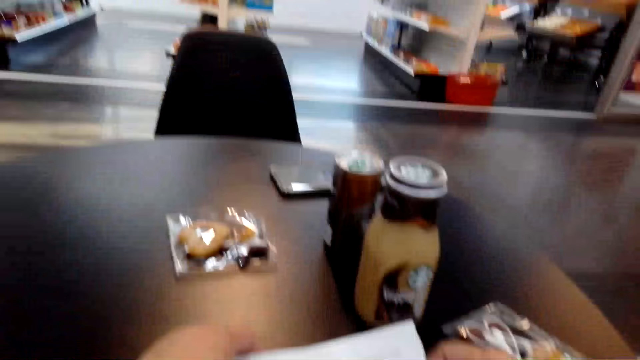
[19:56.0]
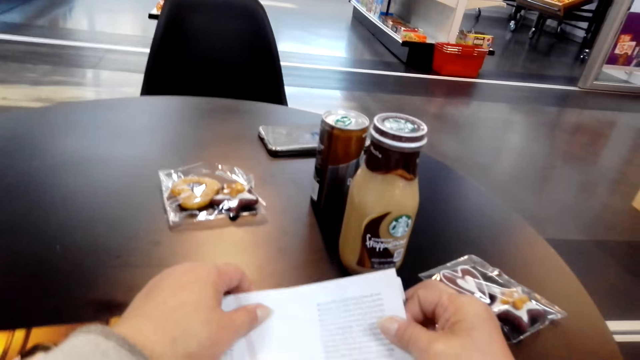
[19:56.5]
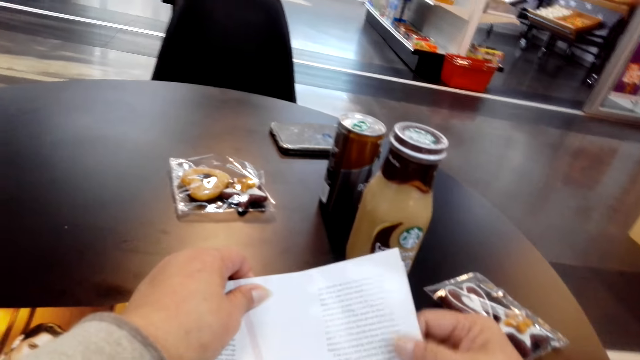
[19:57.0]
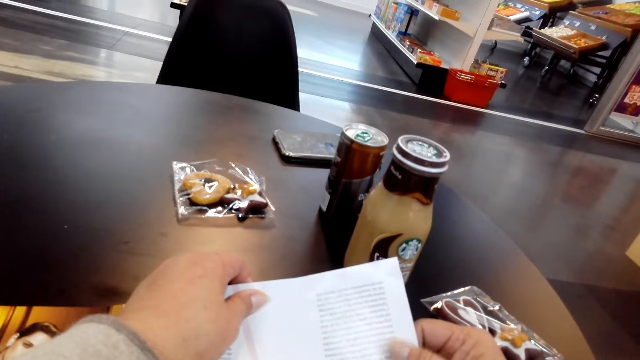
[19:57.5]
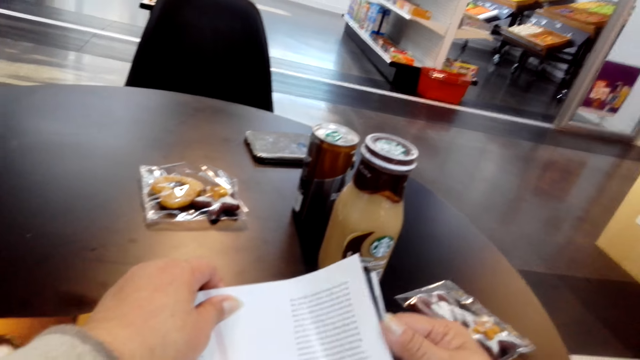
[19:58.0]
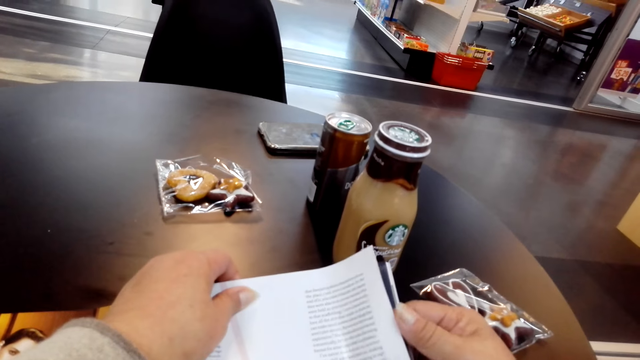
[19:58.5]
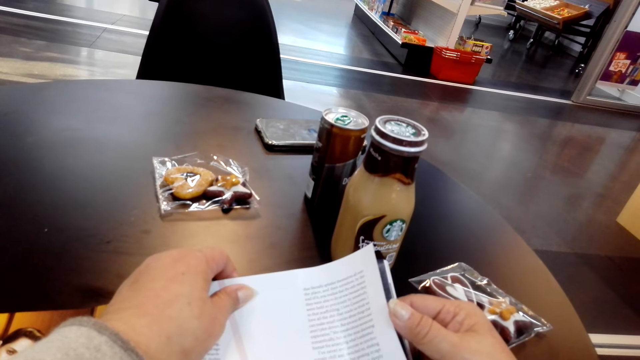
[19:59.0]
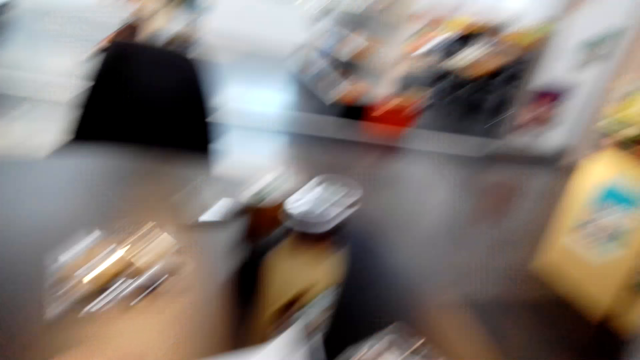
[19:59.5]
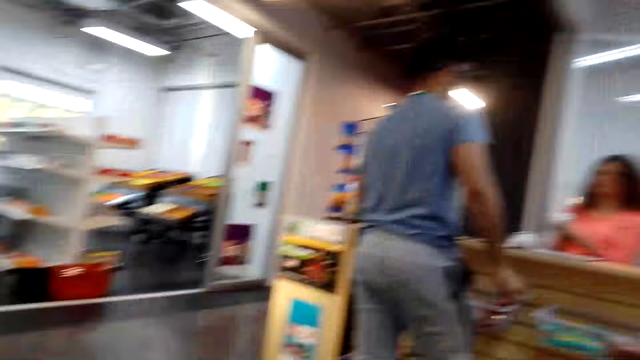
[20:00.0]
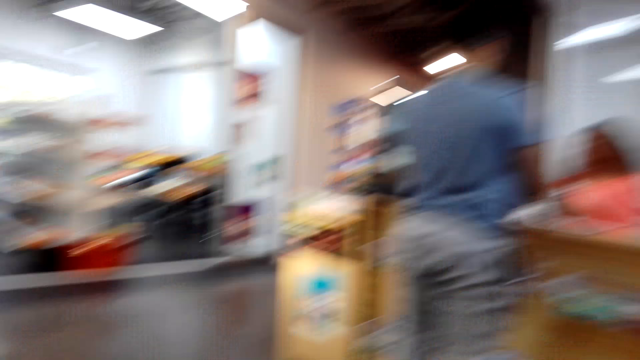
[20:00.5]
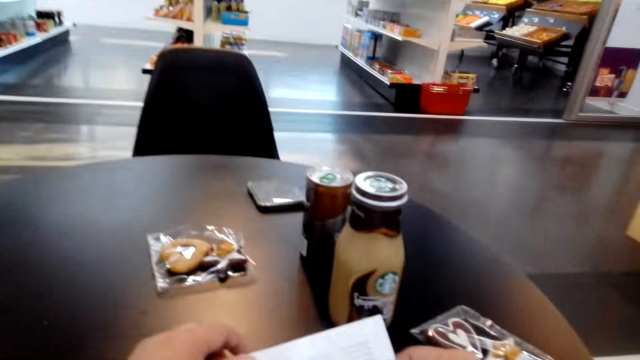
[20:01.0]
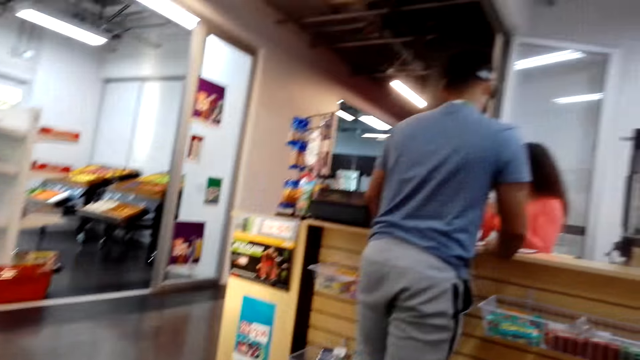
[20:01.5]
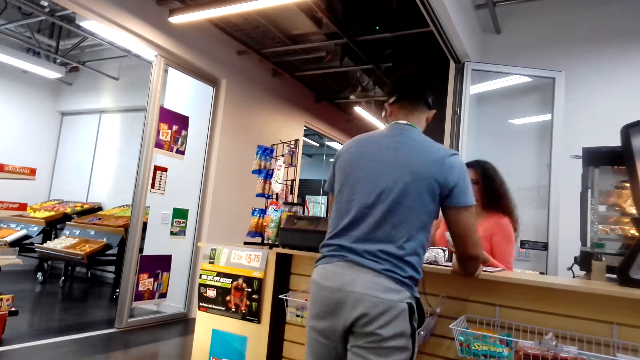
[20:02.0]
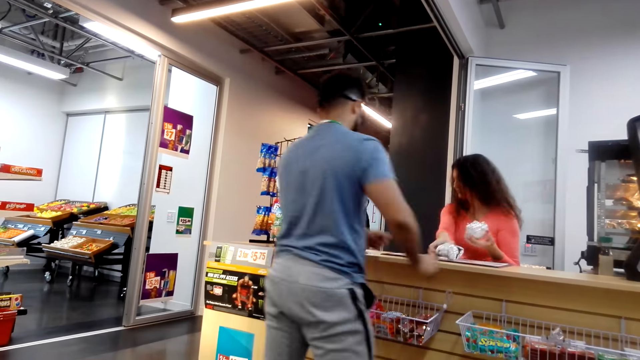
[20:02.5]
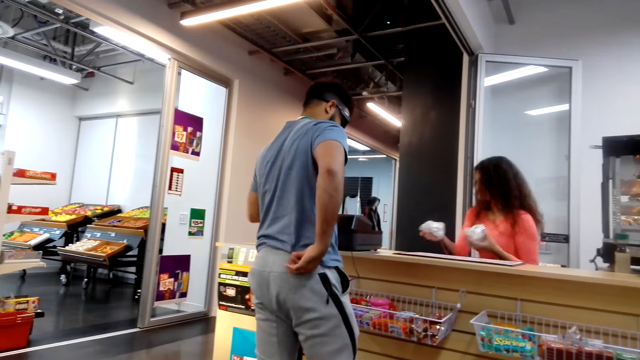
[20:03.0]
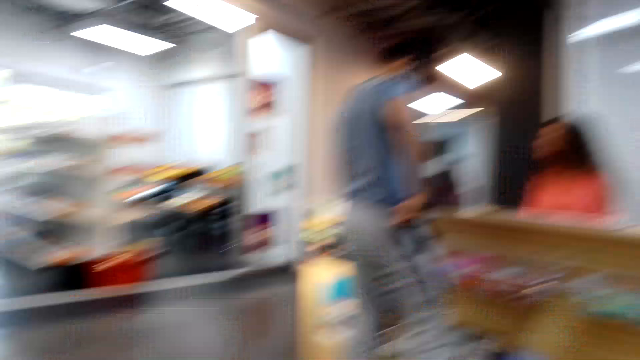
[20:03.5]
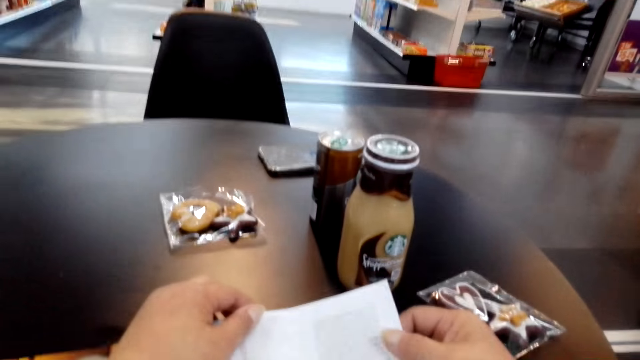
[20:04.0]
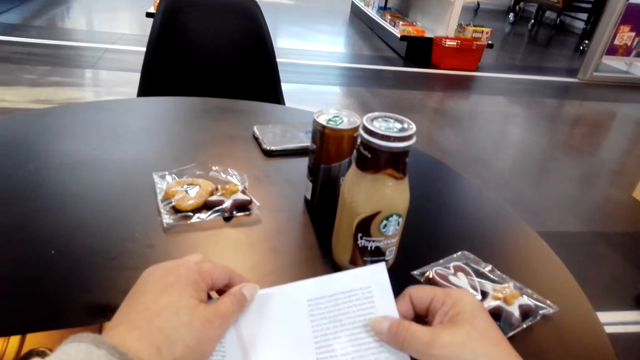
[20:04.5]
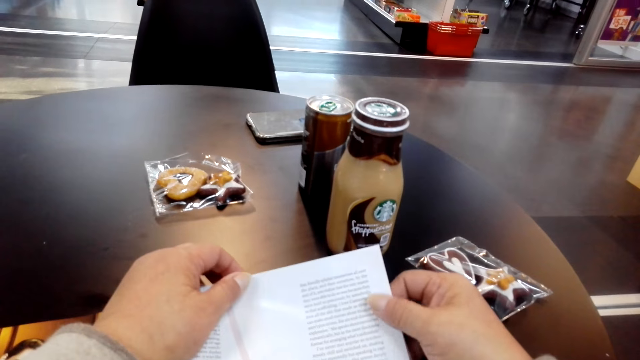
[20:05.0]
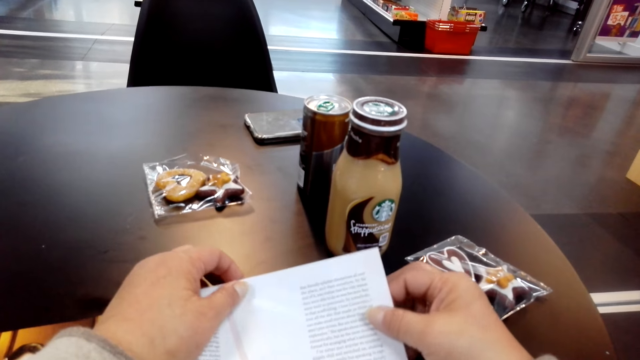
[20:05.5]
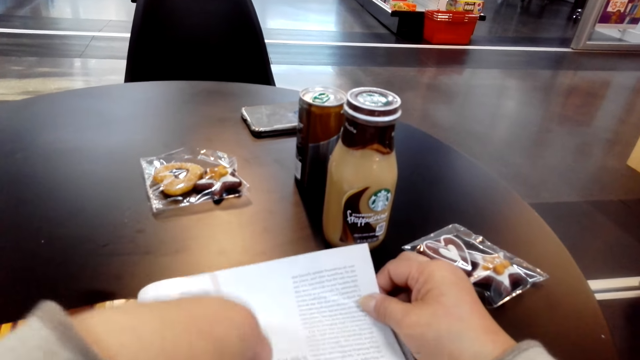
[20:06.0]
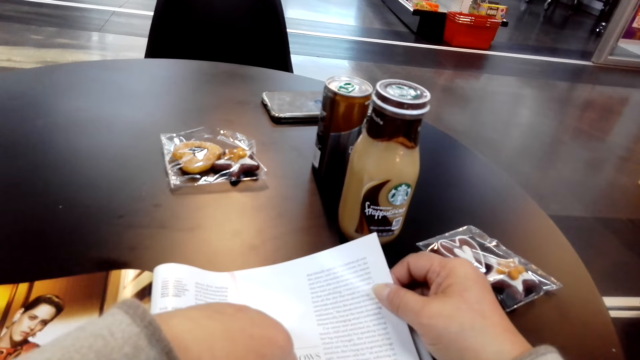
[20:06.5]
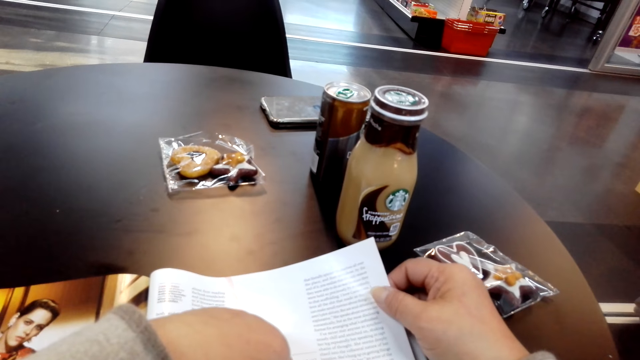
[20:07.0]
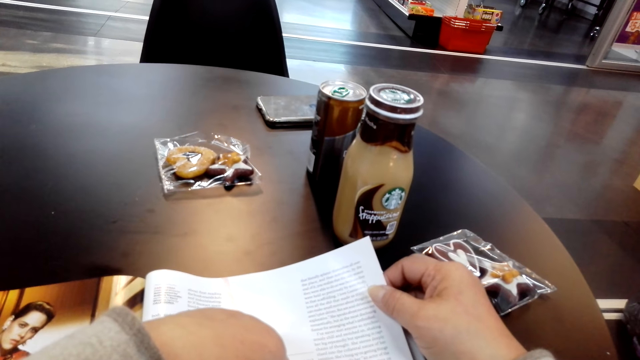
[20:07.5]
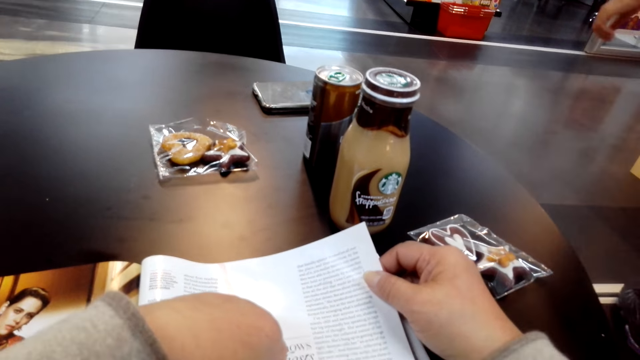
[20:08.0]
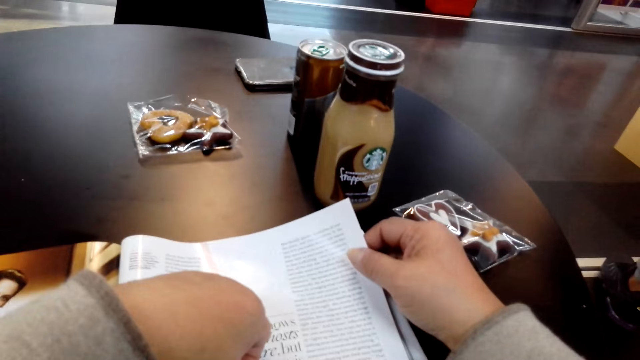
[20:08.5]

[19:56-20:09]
The camera wearer looks around. They read a book. They read the book. They look around. A person picks up a package. The camera wearer reads the book.

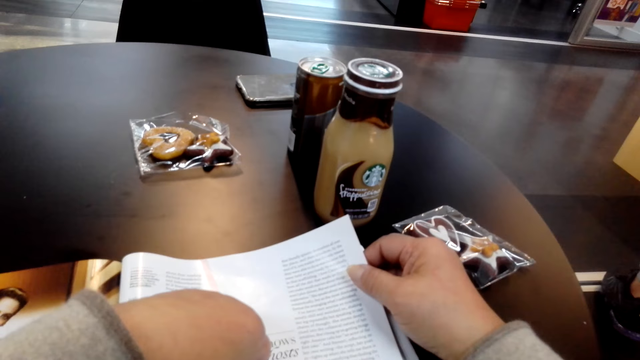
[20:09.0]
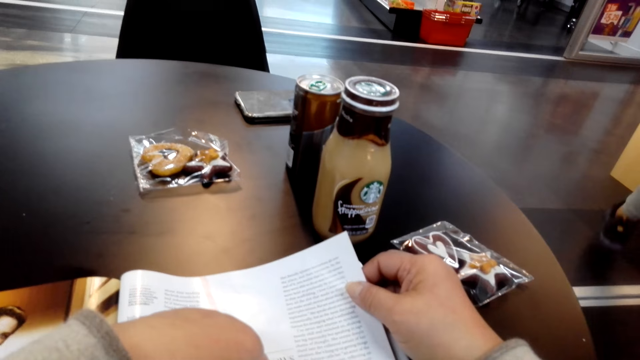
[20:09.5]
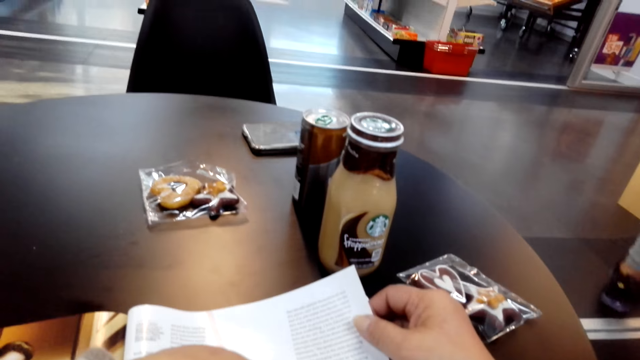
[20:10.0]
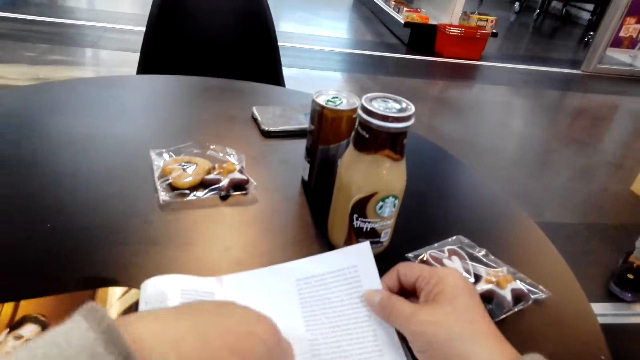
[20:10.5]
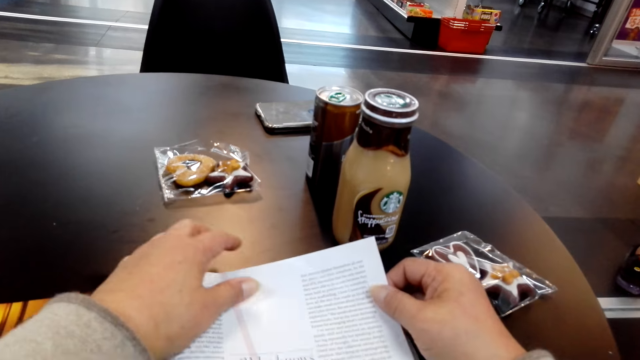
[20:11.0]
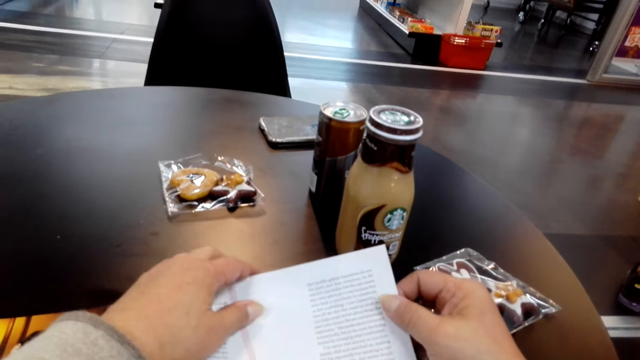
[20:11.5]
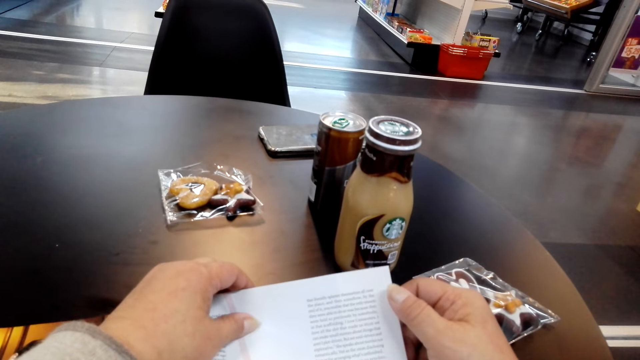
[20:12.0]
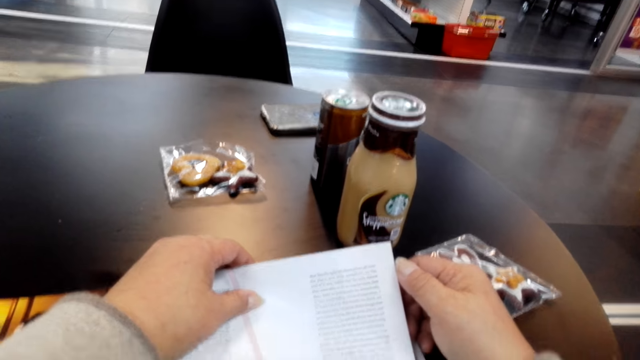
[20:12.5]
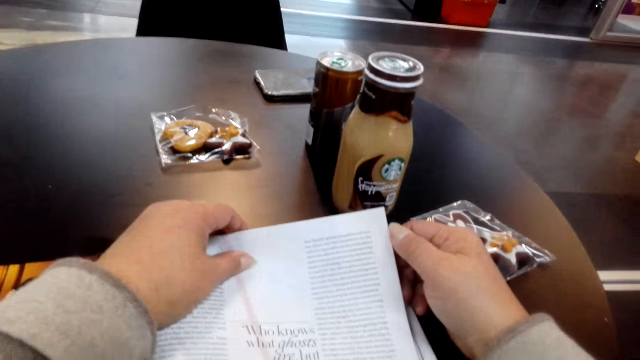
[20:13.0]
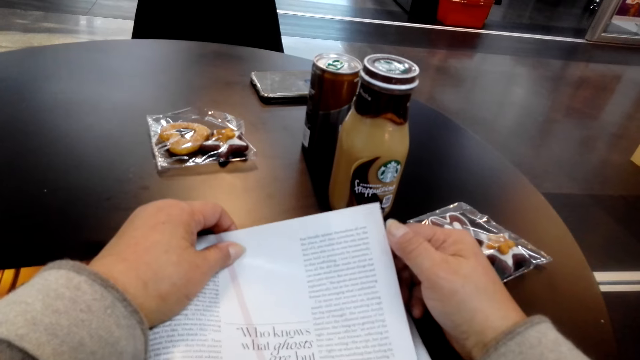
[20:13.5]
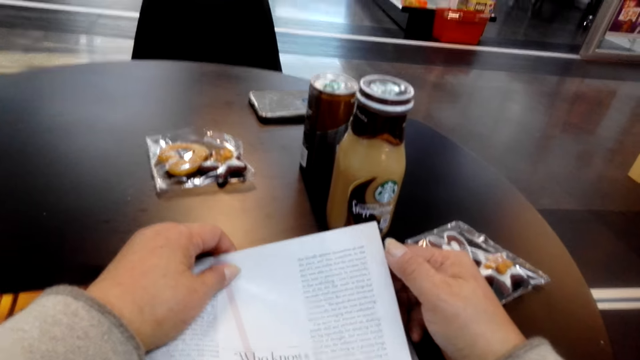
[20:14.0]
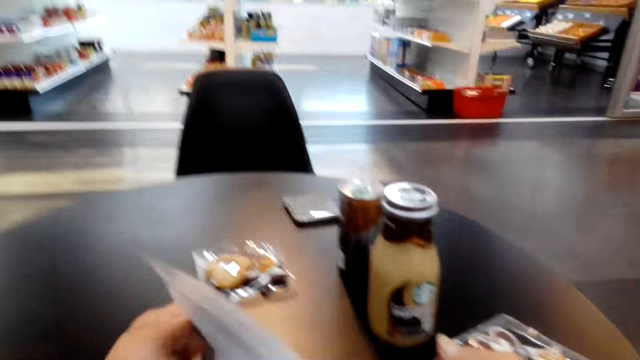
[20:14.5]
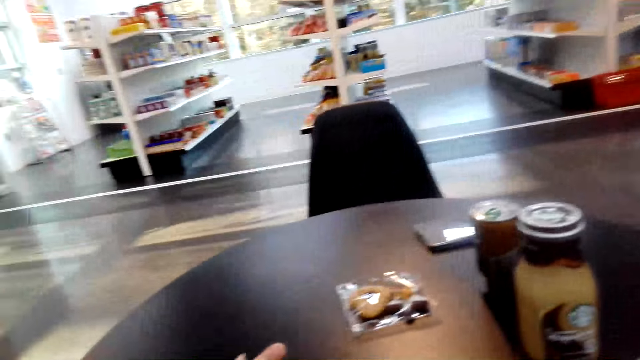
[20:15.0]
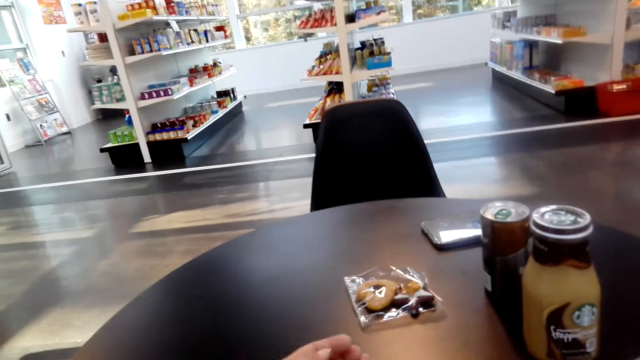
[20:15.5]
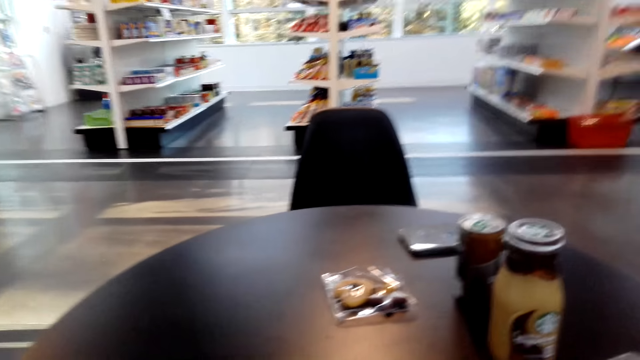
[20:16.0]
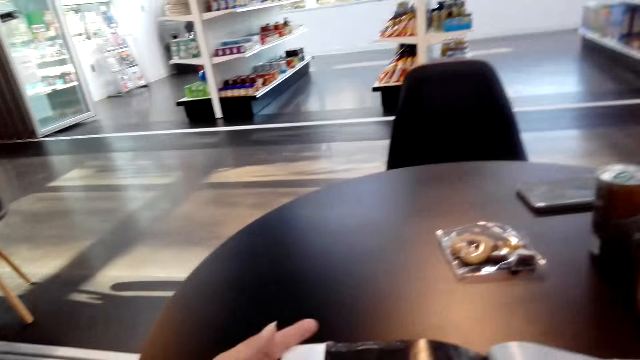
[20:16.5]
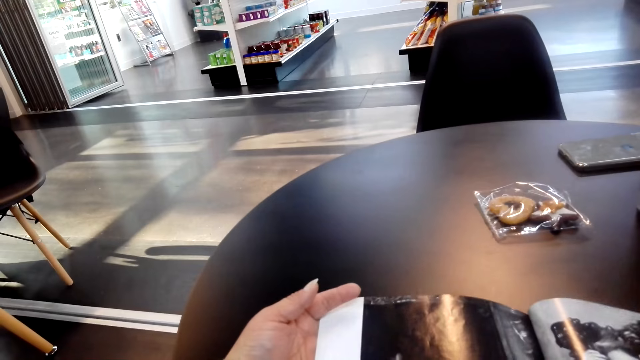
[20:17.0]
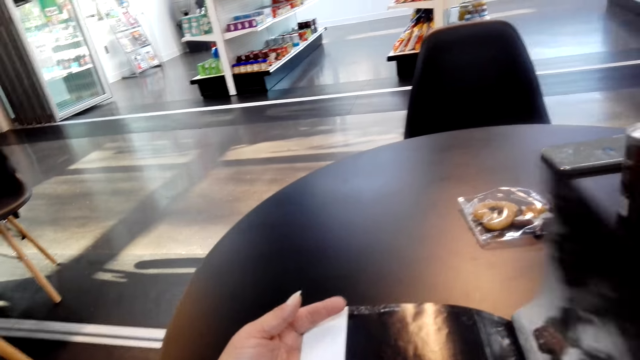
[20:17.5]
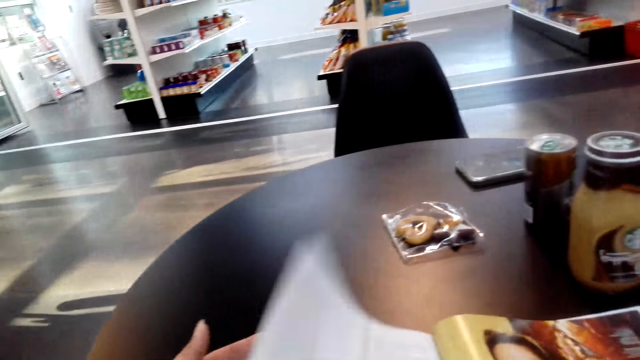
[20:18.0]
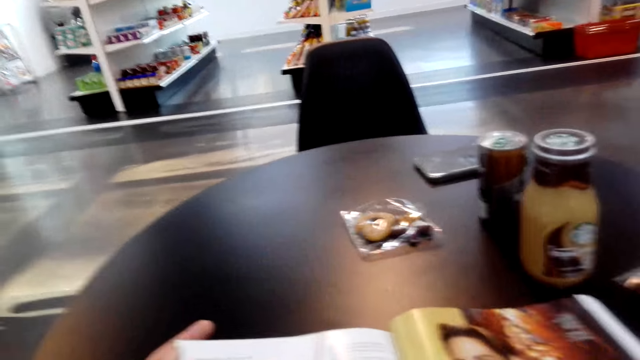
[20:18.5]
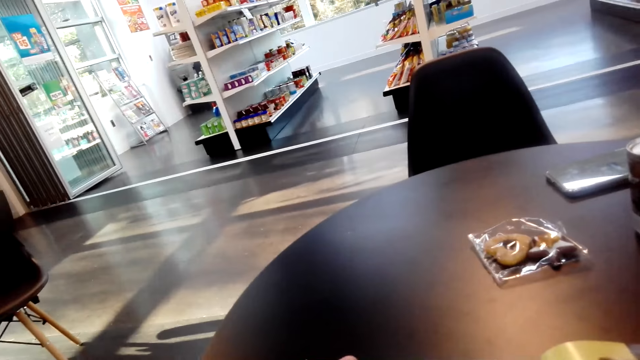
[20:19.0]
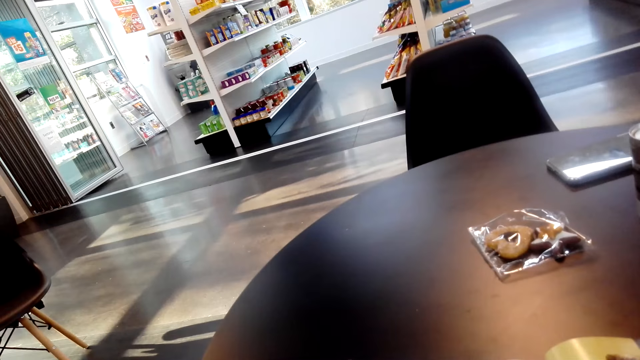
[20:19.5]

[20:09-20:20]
The camera wearer peruses the page. They turn the book.
